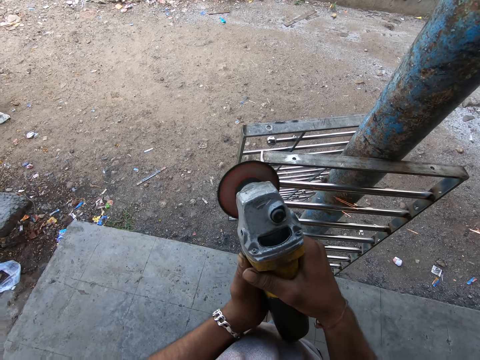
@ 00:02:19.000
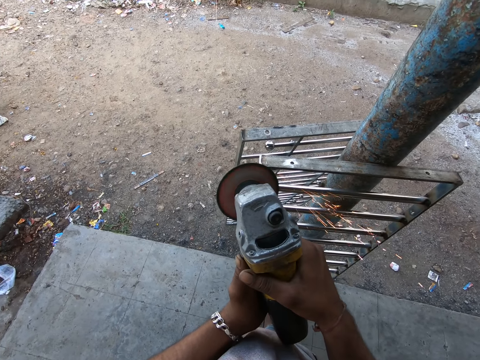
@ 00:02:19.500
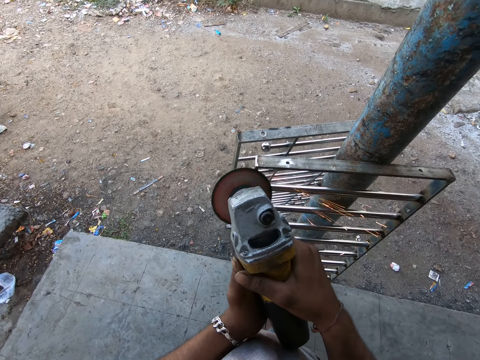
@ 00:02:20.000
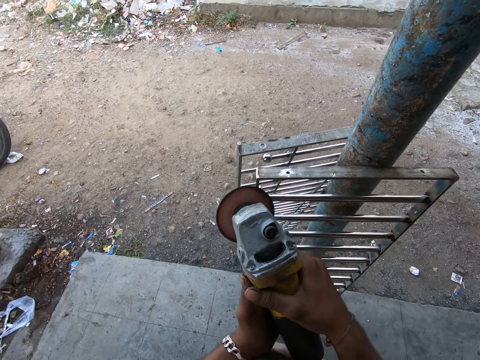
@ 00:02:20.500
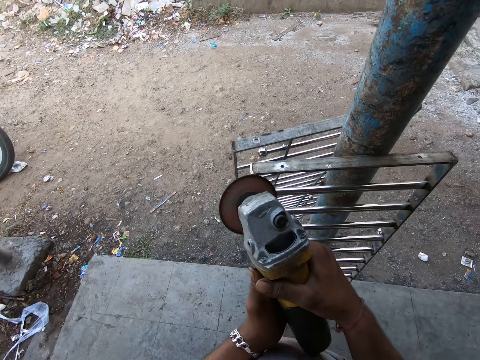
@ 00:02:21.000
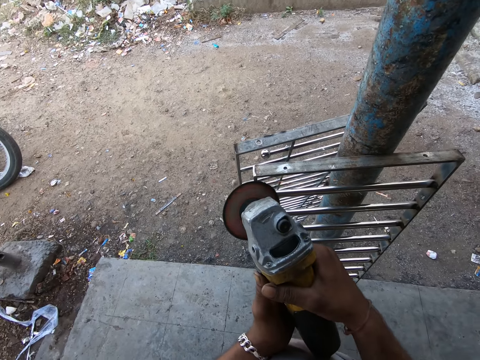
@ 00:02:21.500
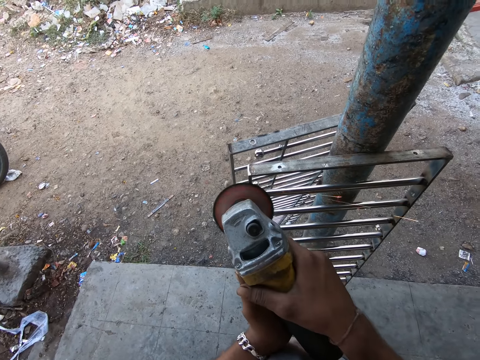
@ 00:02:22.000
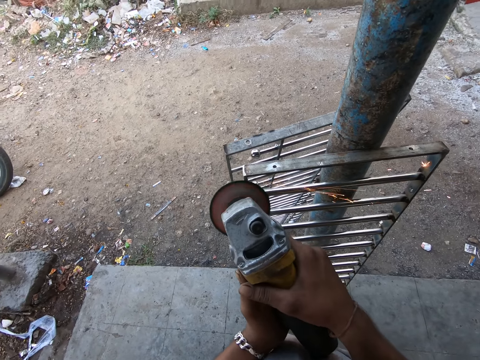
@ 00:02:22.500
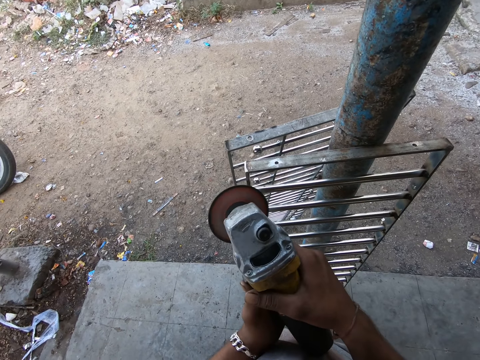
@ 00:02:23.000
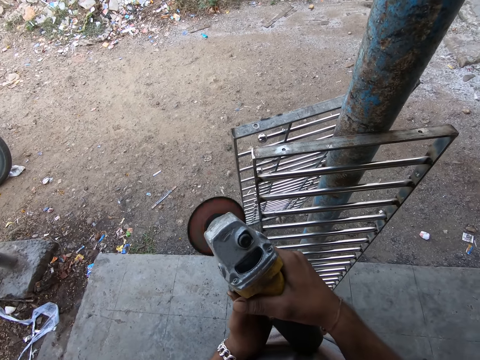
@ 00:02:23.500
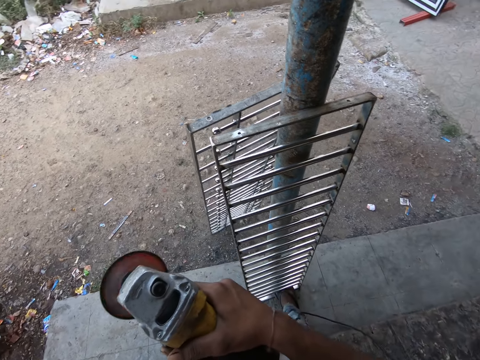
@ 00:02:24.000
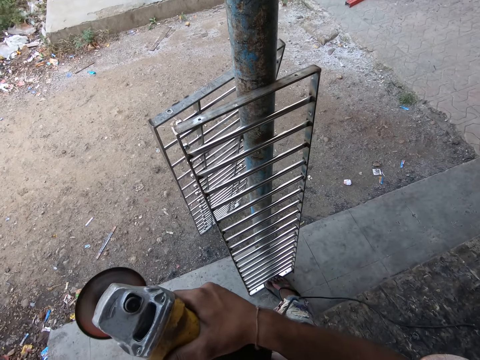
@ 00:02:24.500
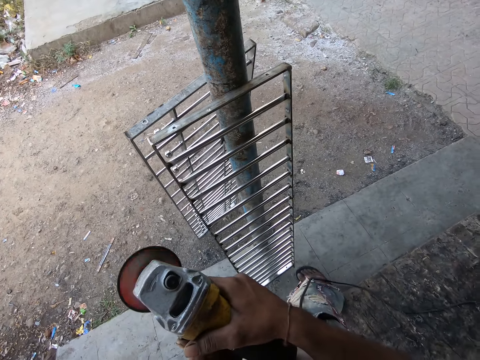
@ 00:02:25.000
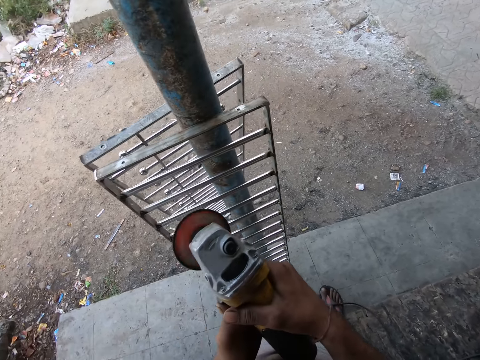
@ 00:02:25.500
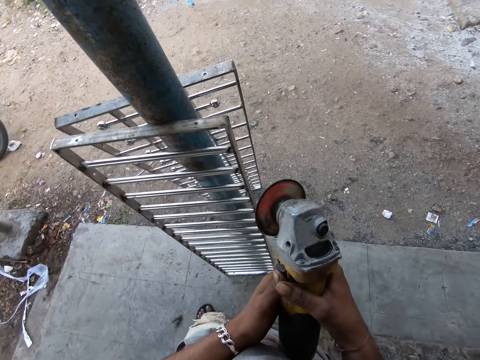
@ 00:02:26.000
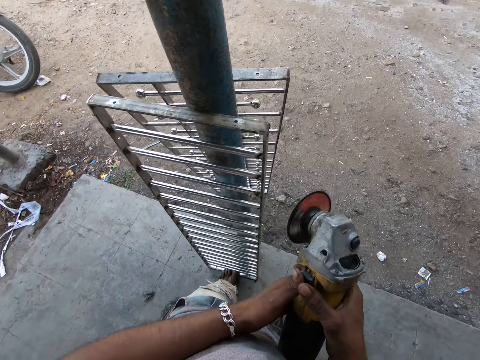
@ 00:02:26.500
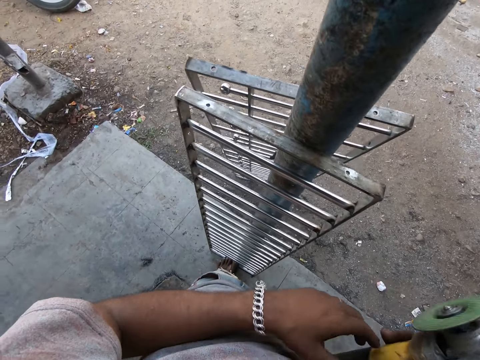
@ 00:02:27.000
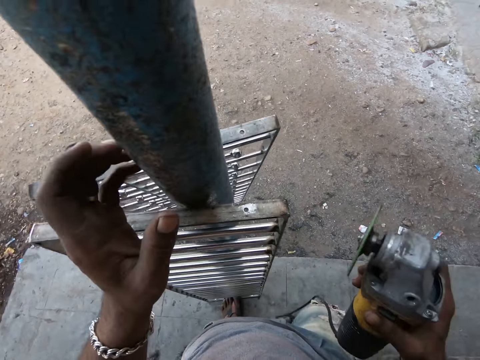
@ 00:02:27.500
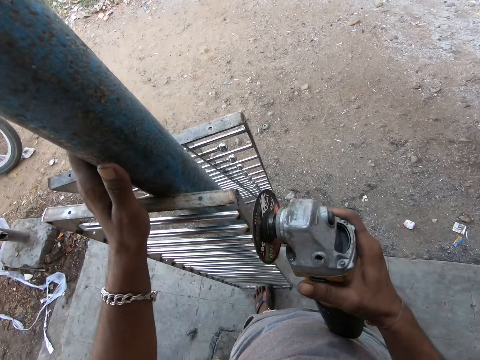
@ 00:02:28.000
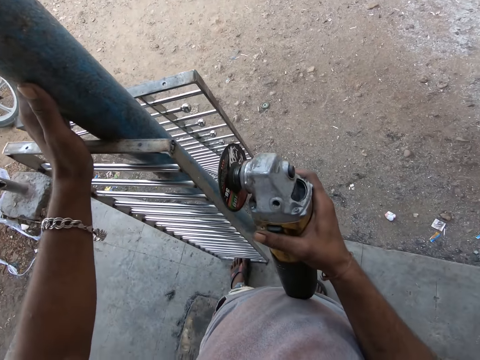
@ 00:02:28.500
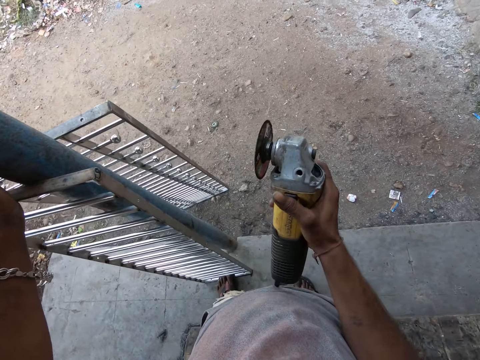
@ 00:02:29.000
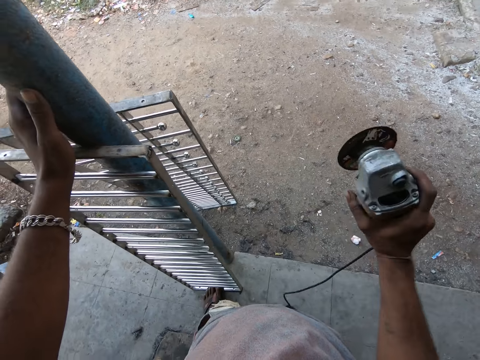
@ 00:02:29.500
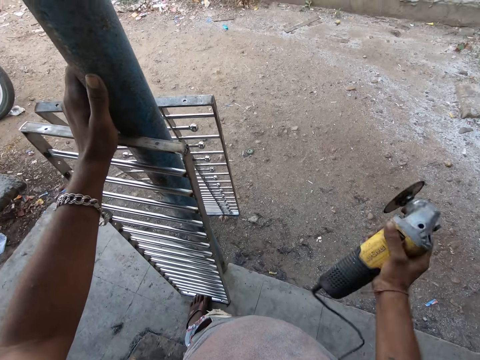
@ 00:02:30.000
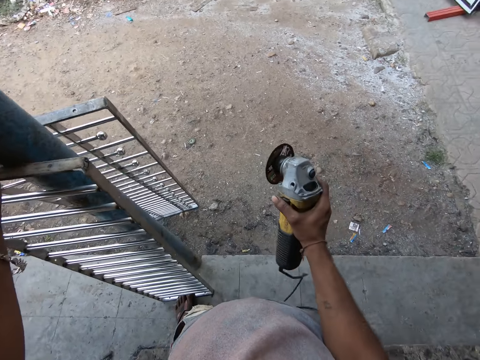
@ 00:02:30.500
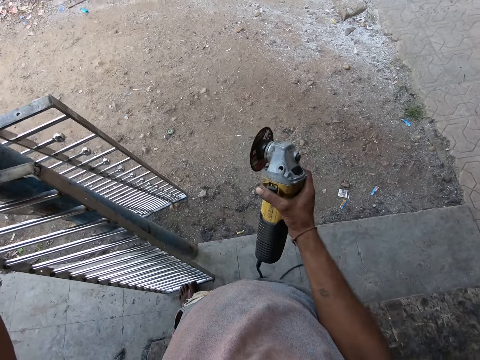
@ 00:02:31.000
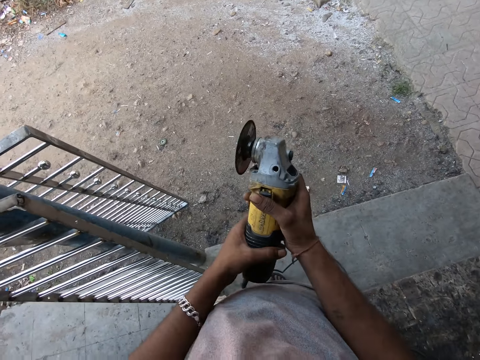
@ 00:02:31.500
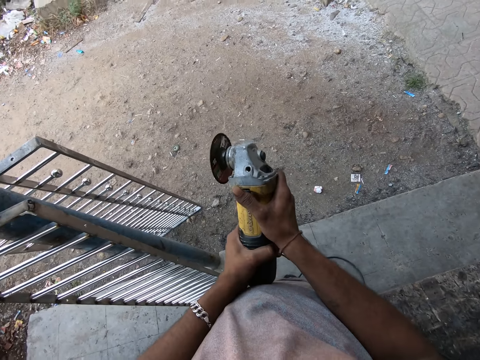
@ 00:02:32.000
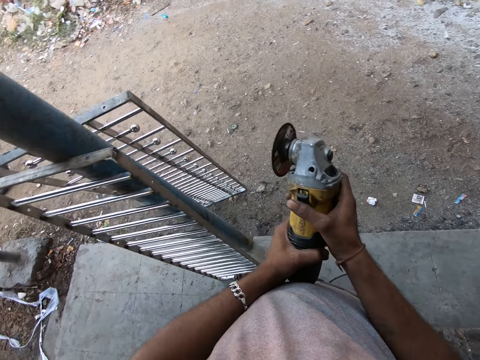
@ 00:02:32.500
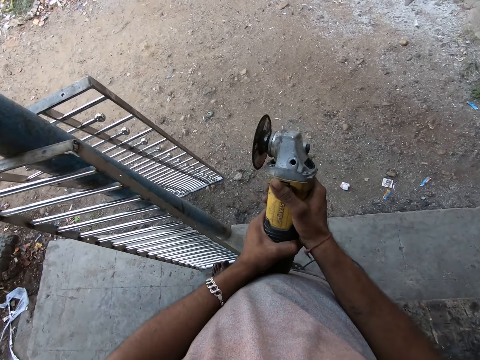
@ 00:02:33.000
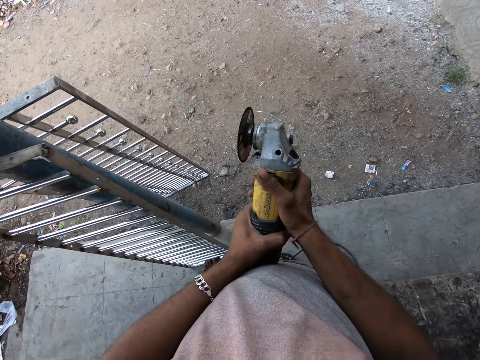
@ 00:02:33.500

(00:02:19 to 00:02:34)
The camera wearer stops grinding the metal rail. He holds a pole with his left hand. He shakes the angle grinder. He operates the angle grinder. He holds the grinder with his two hands.

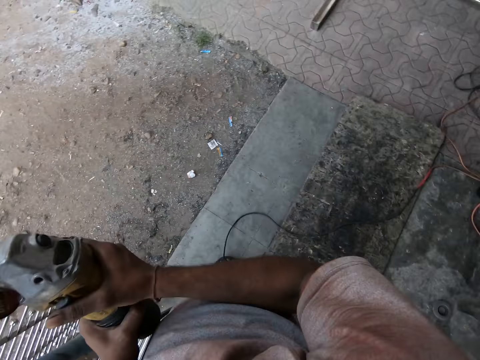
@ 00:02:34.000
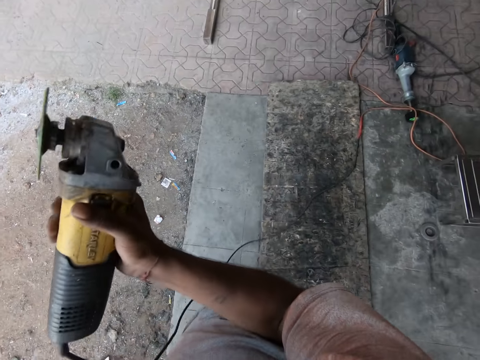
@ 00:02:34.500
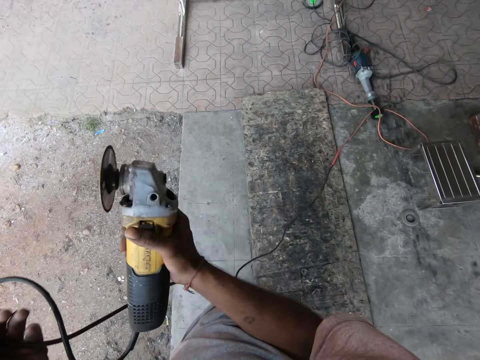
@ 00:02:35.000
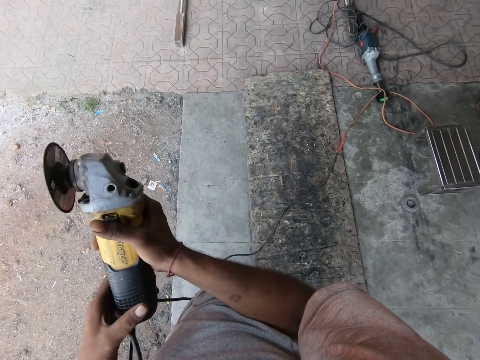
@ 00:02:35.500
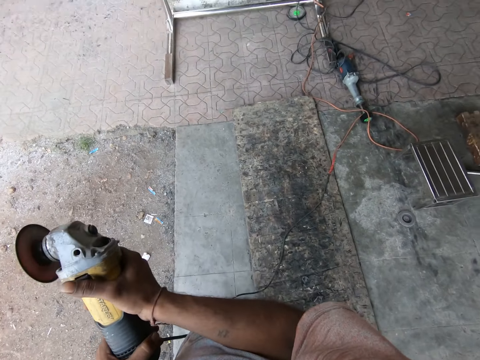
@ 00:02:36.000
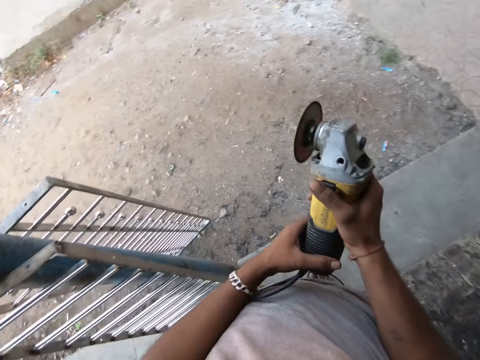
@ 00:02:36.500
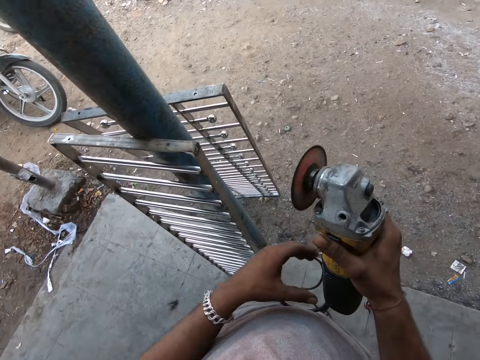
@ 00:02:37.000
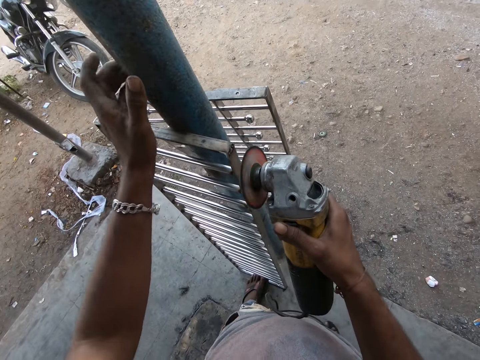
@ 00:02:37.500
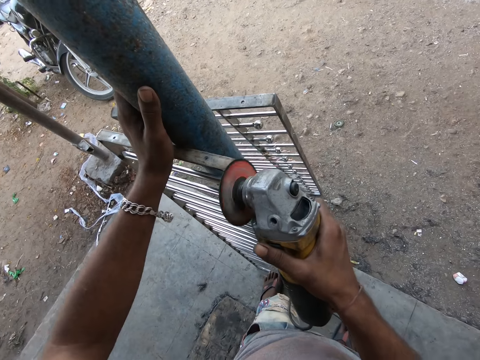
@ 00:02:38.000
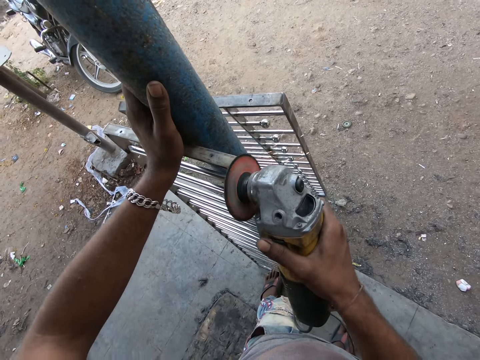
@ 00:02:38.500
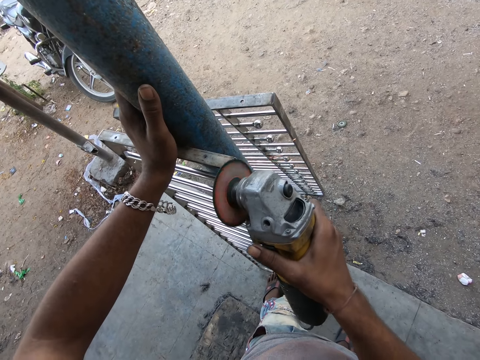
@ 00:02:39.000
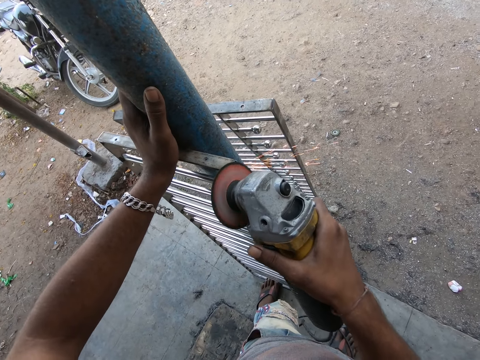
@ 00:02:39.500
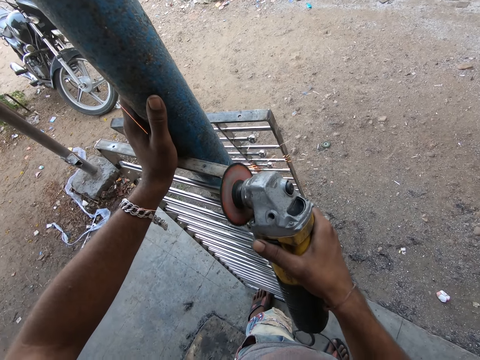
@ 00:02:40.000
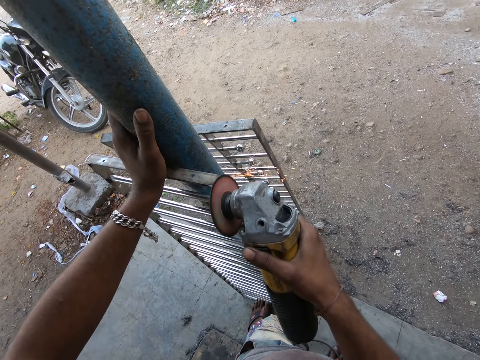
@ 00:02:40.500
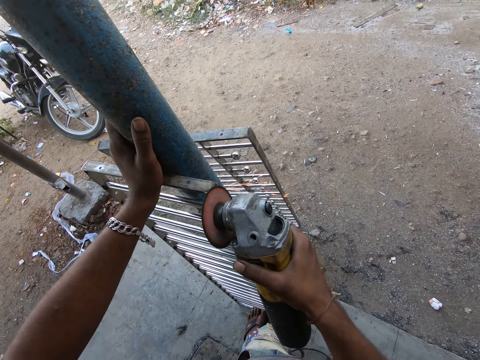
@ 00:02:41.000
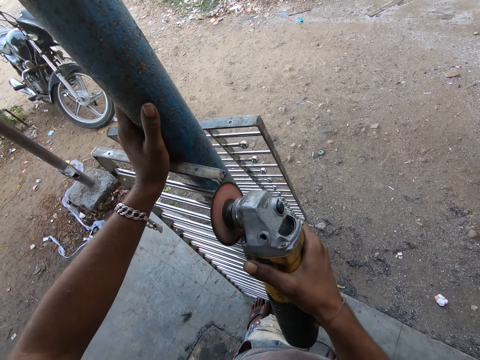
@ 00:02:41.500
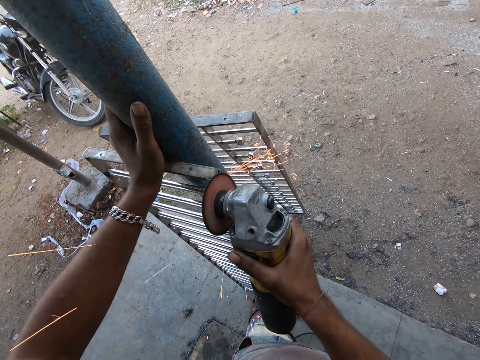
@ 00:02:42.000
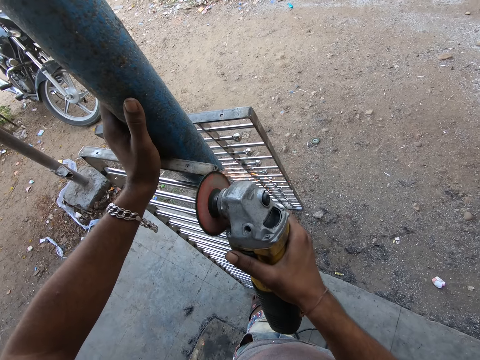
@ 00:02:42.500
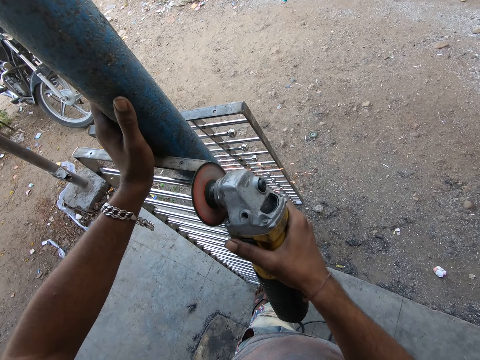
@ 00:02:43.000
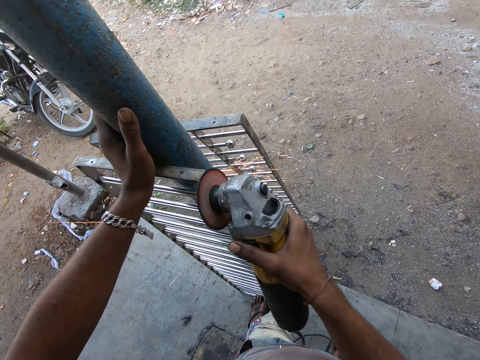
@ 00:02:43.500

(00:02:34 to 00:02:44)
The camera wearer adjusts the grinder. He moves the angle grinder wire. He powers the angle grinder. He holds the pole with his left hand. He grinds the metal frame with the angle grinder.

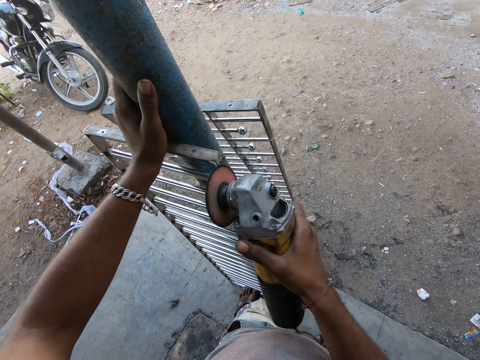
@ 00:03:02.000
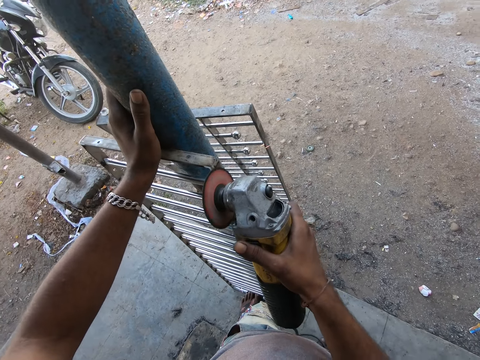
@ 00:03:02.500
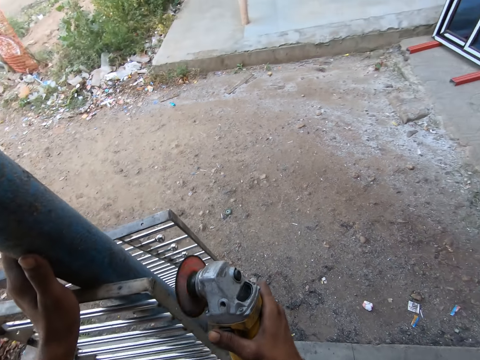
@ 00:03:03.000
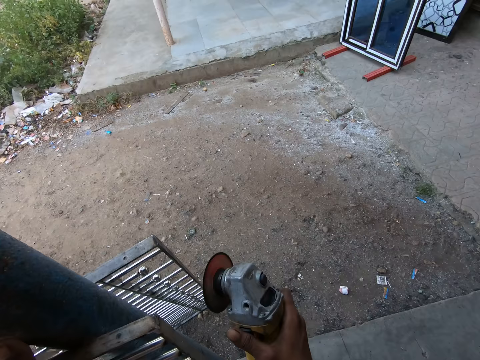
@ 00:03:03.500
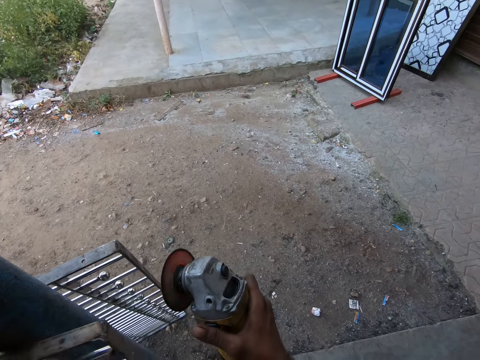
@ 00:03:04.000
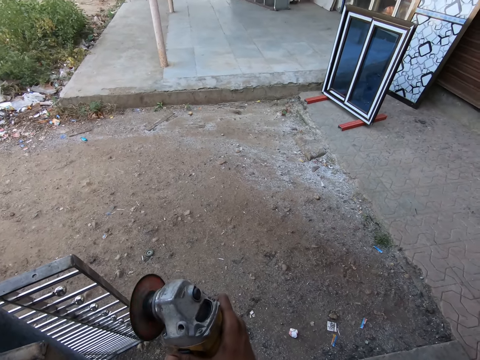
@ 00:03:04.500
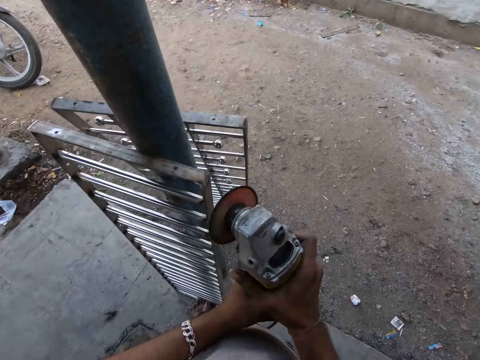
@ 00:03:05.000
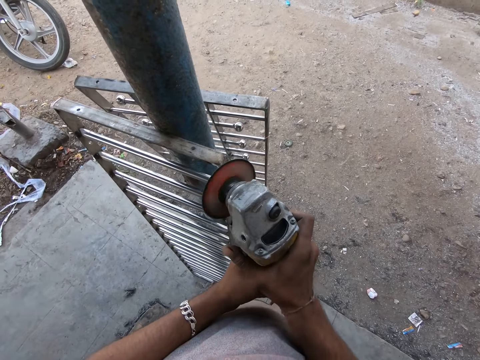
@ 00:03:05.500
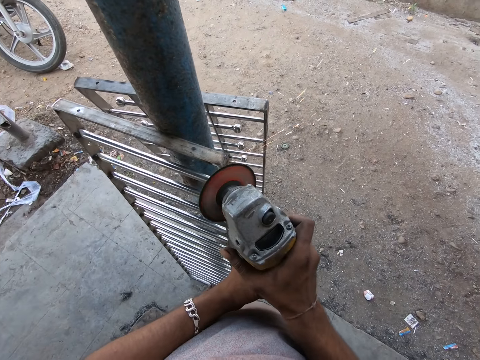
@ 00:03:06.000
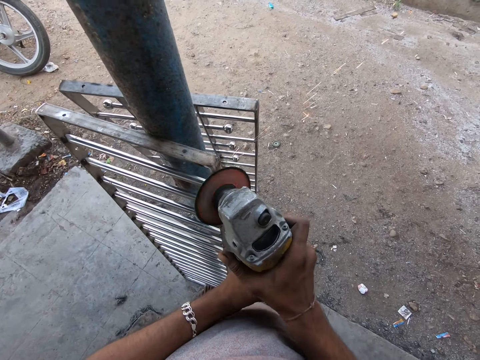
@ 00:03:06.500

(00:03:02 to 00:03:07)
The camera wearer stops grinding the metal rail.
